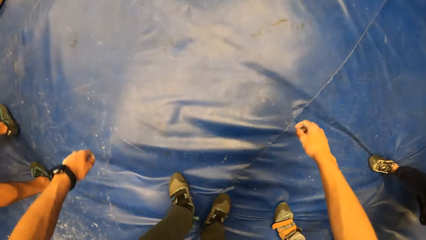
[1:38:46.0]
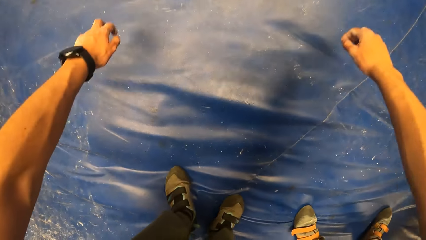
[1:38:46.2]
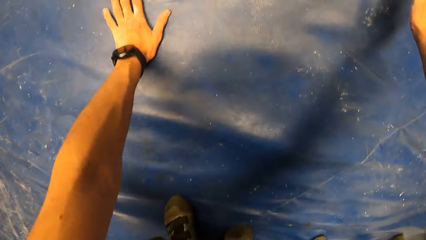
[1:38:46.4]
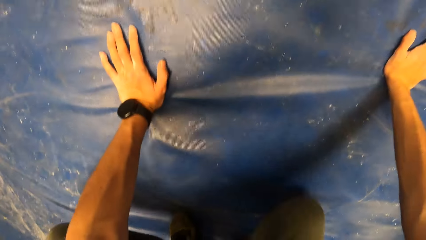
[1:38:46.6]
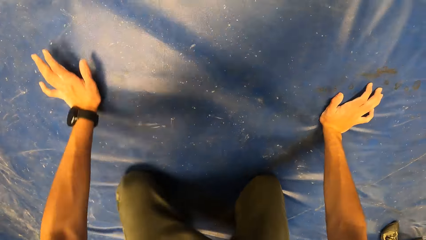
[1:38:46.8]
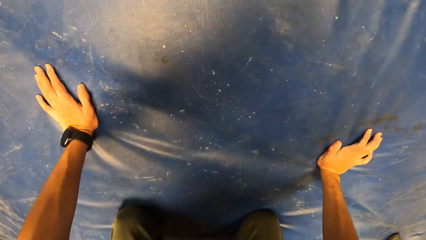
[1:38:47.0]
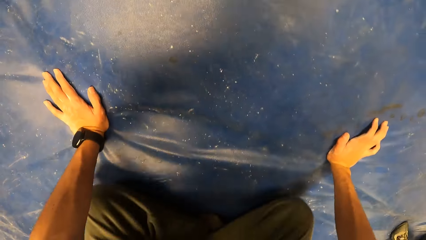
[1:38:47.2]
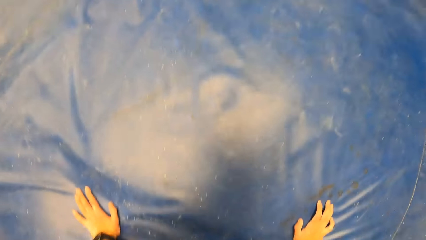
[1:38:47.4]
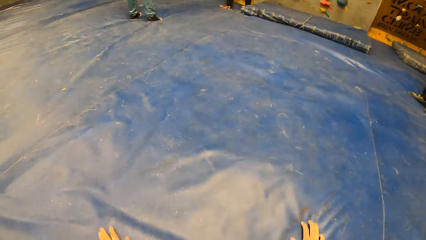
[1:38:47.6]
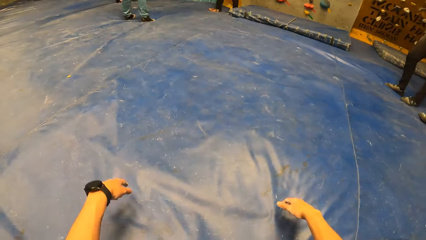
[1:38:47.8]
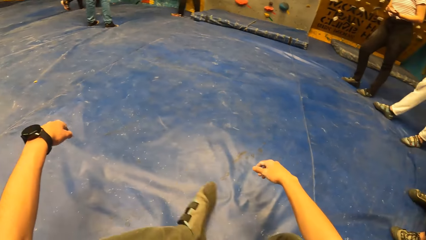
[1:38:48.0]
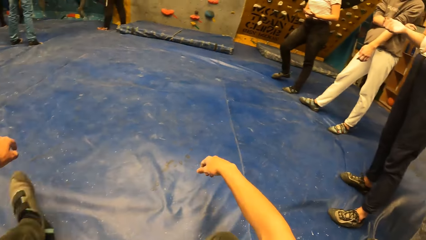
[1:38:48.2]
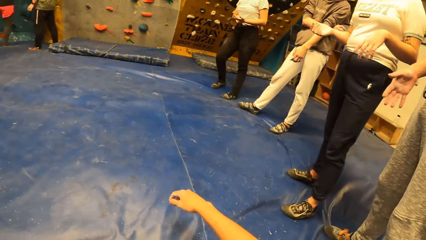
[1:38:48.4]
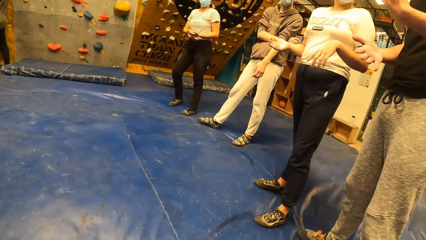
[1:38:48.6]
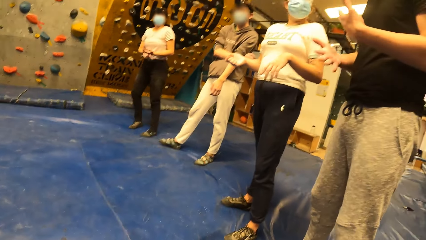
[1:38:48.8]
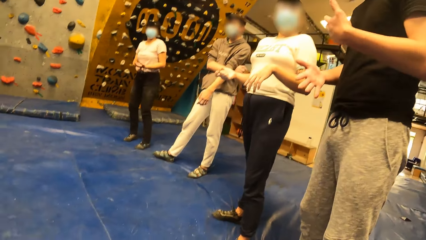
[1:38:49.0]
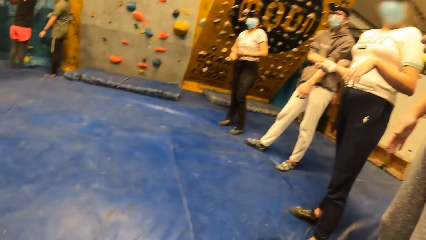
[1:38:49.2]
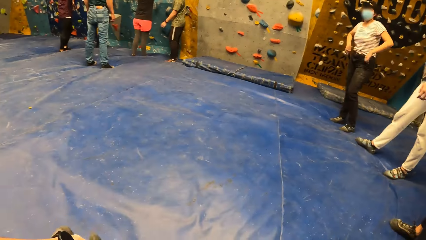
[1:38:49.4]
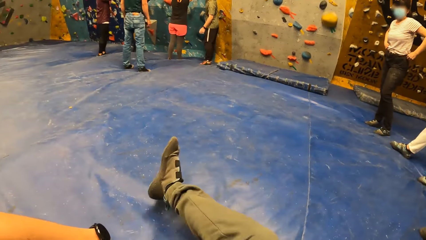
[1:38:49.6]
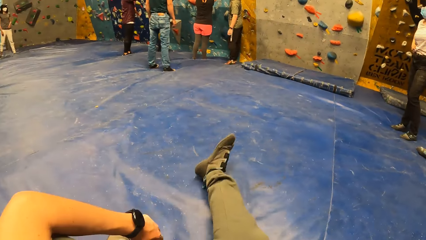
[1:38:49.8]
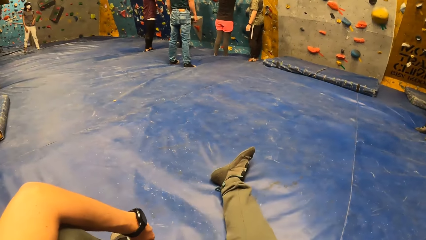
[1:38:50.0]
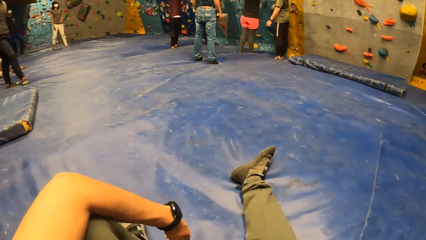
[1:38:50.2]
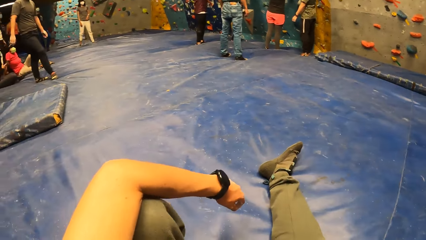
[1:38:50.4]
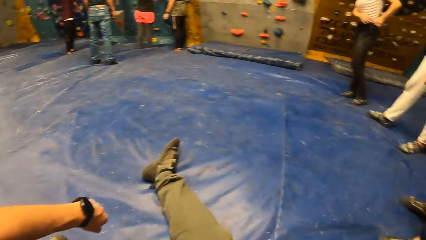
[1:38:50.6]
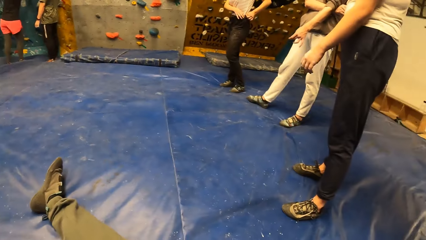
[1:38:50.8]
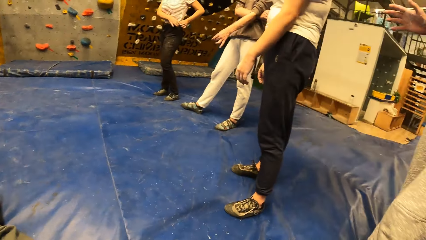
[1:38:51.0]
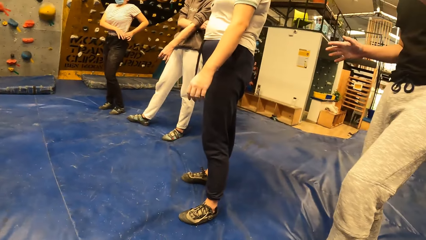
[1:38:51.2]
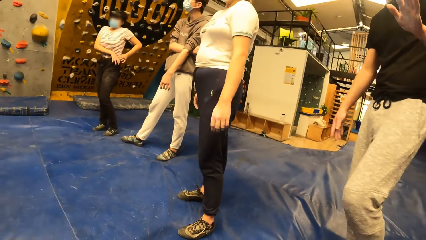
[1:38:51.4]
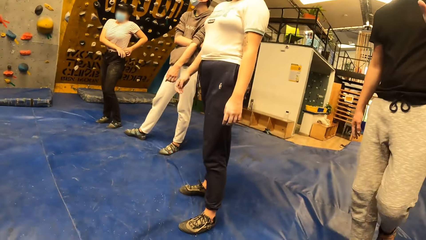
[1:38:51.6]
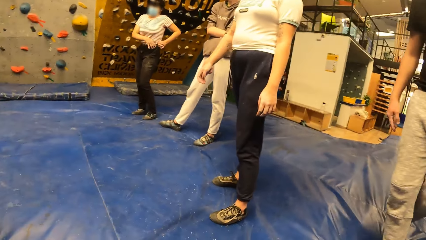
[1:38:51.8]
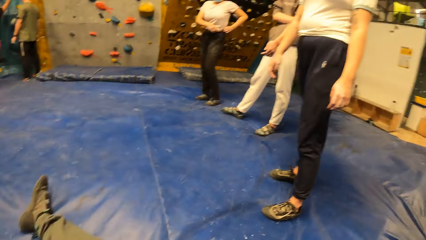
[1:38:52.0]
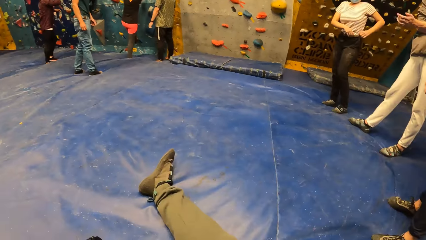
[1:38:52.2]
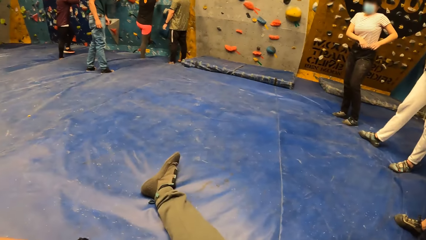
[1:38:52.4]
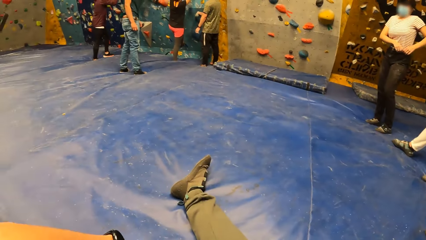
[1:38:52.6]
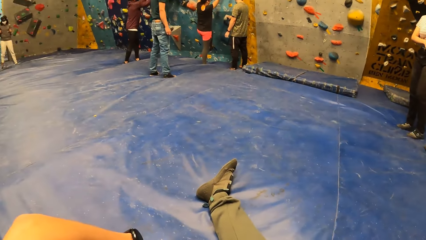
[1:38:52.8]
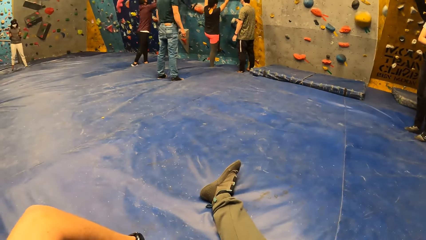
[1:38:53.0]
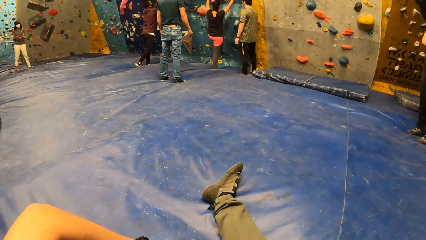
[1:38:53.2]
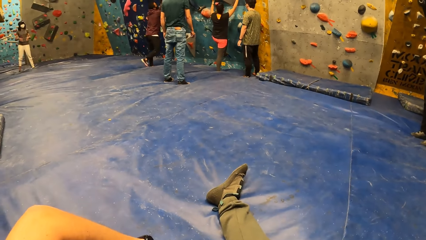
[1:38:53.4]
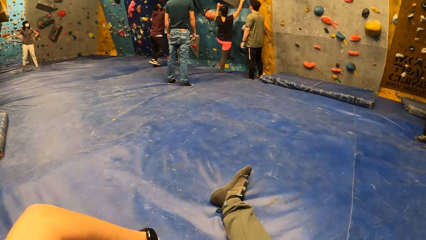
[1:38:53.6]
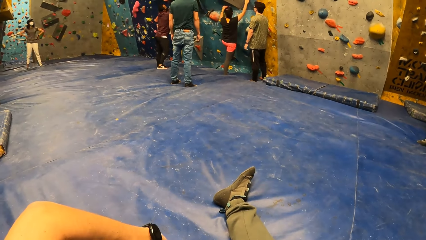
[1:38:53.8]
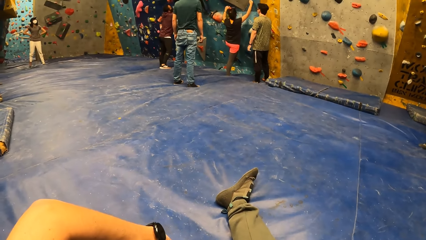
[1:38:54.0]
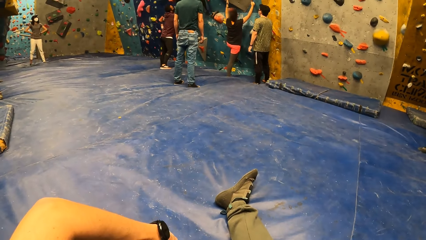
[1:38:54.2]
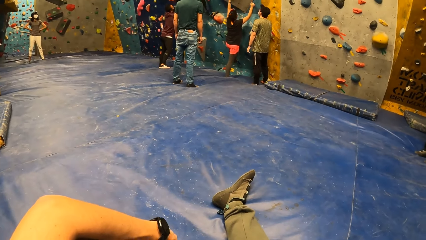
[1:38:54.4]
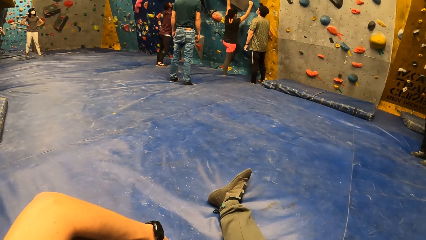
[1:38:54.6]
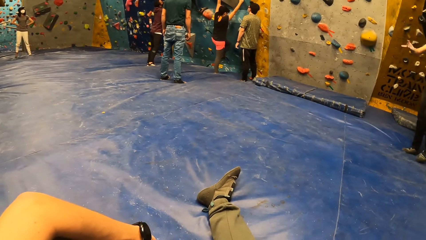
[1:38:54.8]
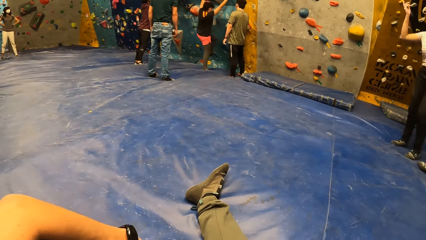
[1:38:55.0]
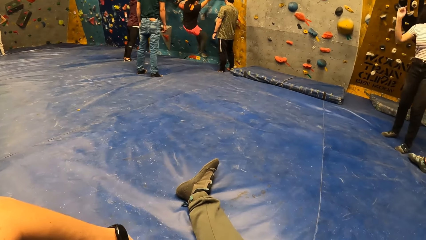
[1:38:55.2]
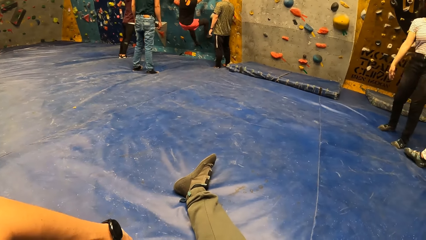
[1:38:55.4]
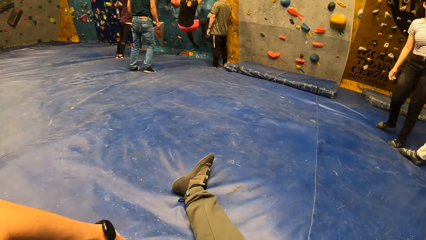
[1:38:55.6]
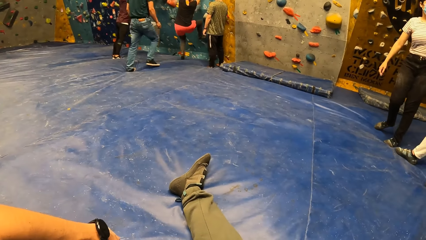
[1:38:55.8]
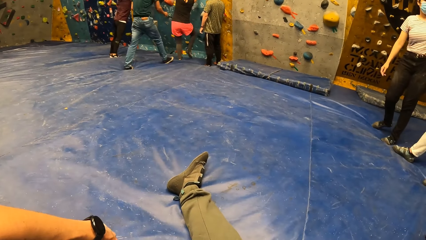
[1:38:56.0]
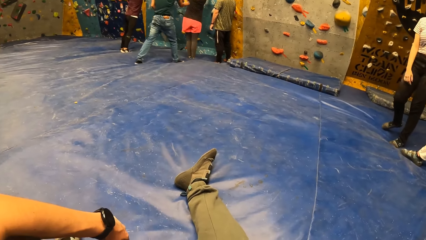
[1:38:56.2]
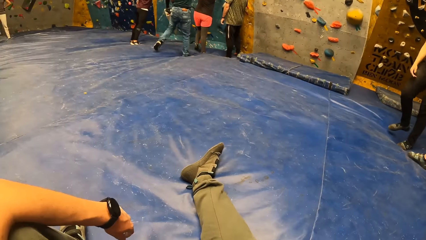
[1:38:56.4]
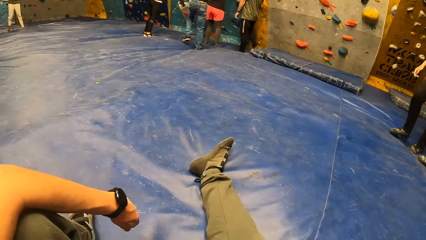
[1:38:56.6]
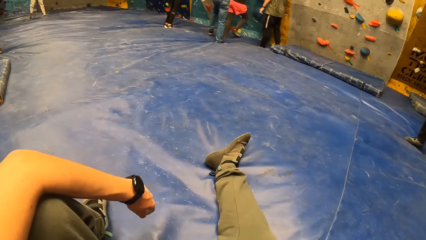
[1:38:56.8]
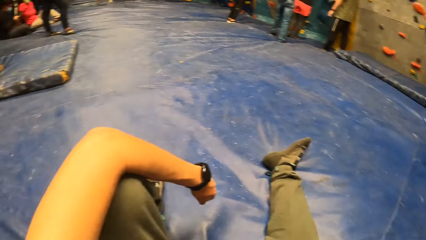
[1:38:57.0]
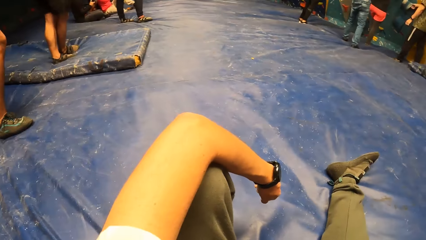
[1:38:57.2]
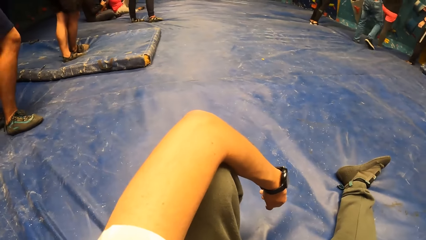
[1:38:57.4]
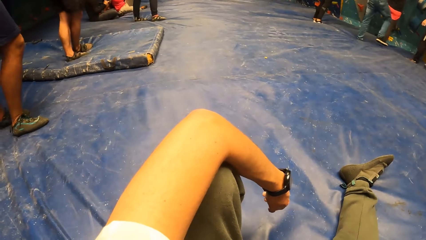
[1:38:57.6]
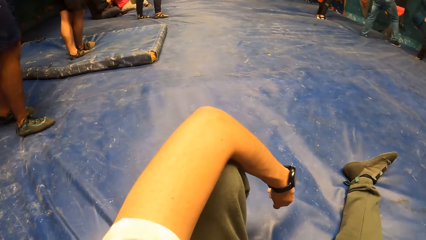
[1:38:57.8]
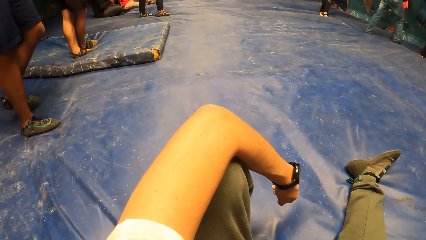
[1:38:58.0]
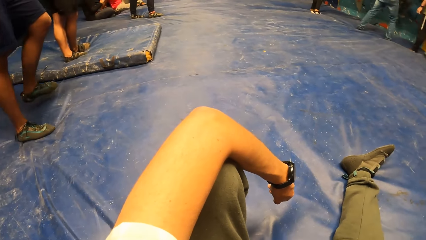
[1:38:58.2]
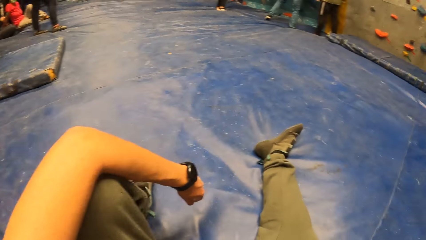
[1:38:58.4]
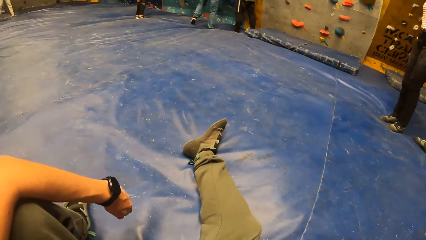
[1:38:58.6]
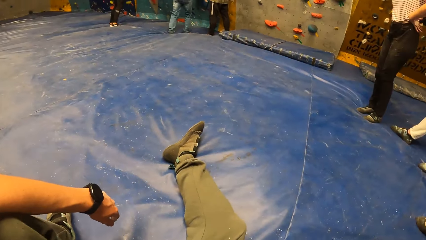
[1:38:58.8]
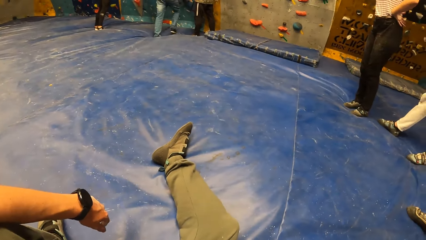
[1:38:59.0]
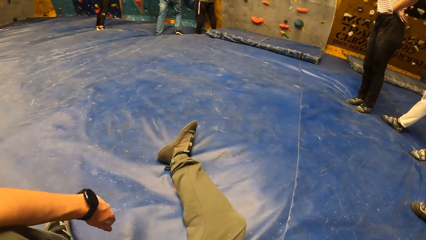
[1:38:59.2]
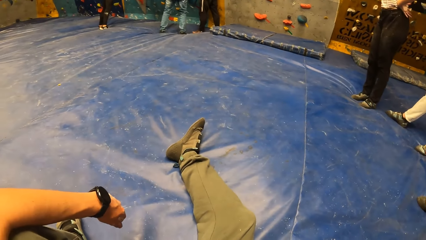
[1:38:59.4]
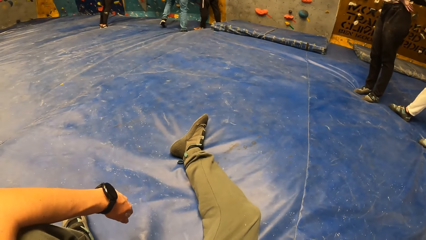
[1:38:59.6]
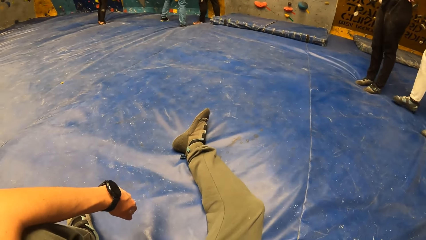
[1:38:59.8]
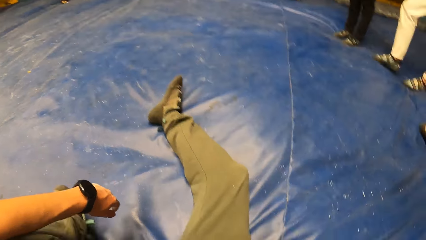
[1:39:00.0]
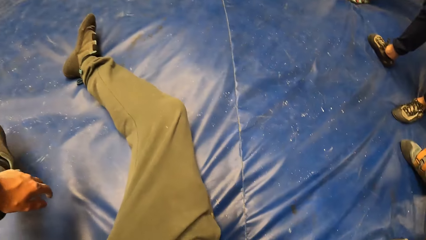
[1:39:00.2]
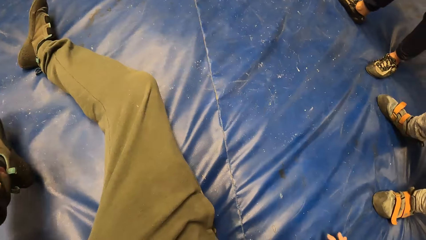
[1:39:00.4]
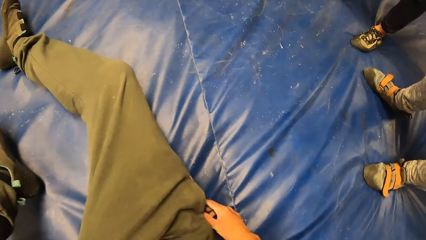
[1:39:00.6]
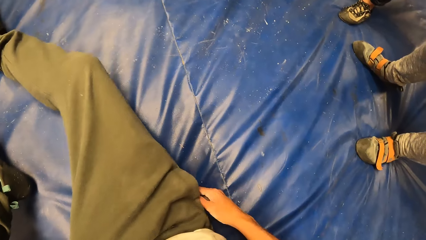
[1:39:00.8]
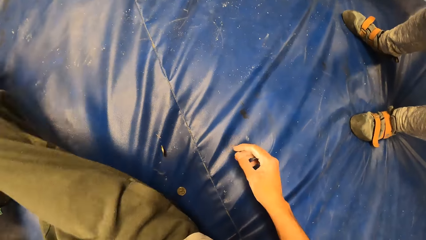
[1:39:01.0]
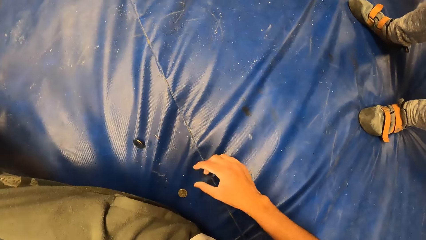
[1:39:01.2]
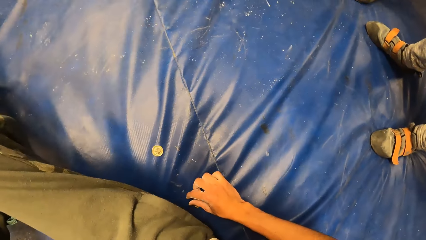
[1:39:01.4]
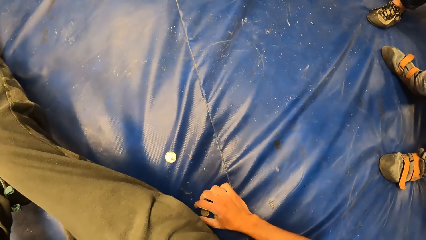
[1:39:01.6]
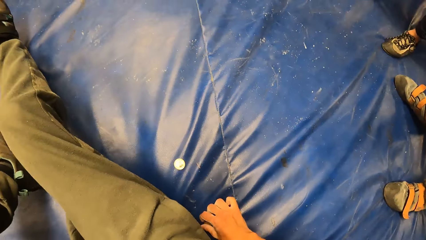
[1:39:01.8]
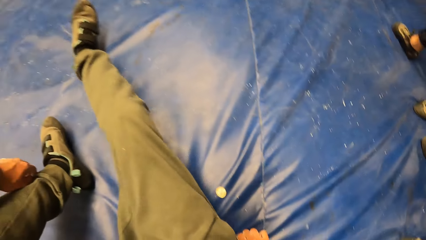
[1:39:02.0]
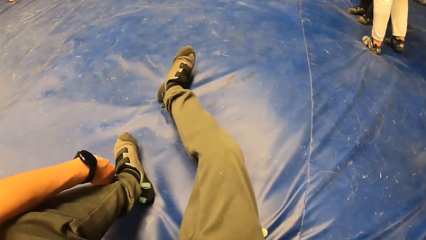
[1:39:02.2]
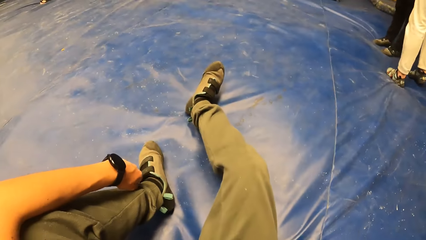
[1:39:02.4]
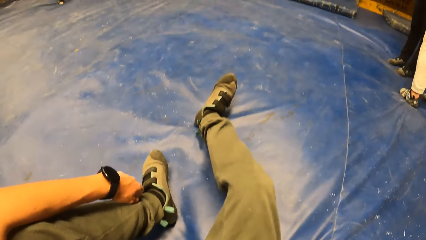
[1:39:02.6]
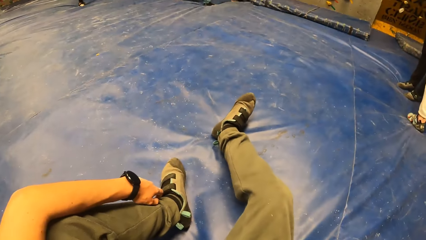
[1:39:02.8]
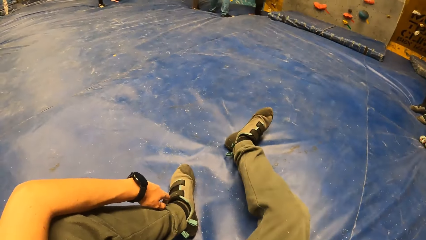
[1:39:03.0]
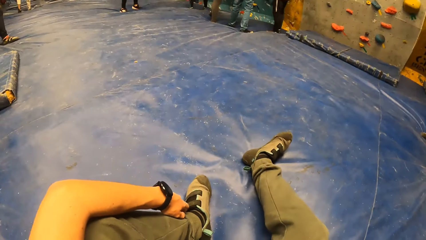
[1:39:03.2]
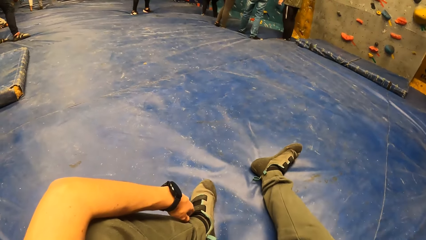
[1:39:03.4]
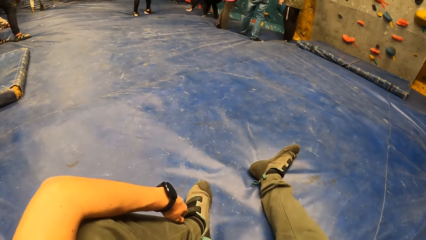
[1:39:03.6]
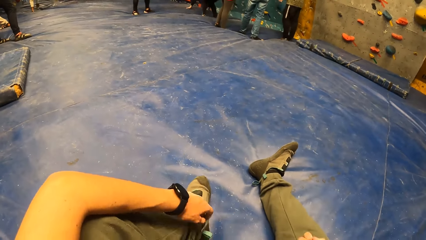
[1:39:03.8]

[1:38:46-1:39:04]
The camera wearer looks down. He kneels down. He sits on the boulder mat. He stretches a hand. He looks around. He stretches his legs. He looks around. He watches people in the climbing gym. He looks down. He picks up a coin from the boulder mat with his right hand.
